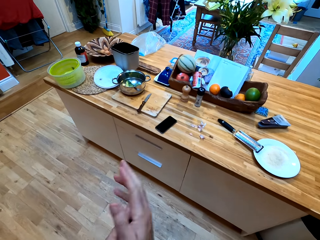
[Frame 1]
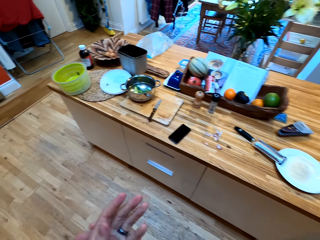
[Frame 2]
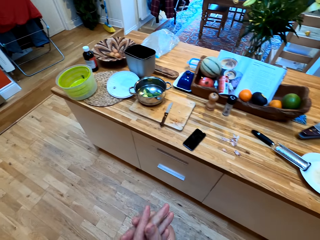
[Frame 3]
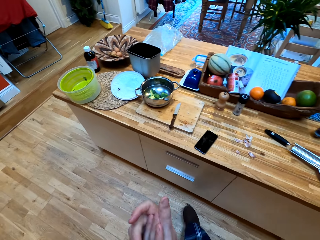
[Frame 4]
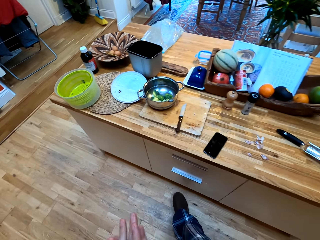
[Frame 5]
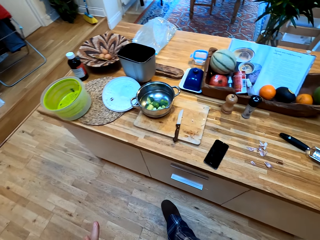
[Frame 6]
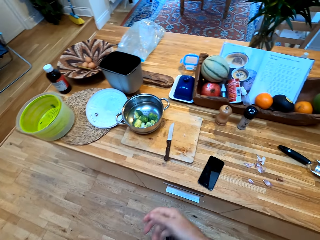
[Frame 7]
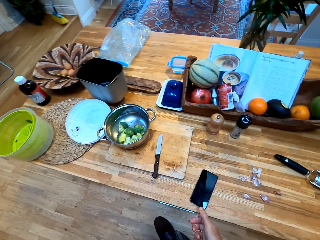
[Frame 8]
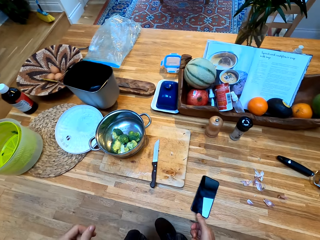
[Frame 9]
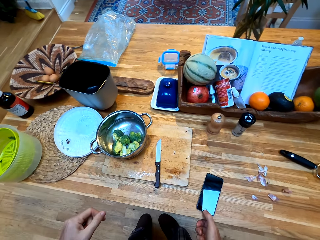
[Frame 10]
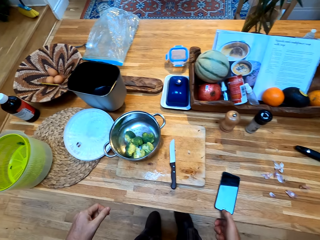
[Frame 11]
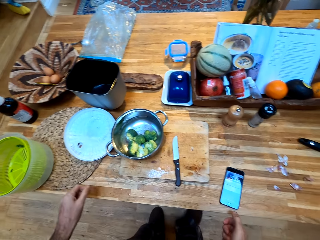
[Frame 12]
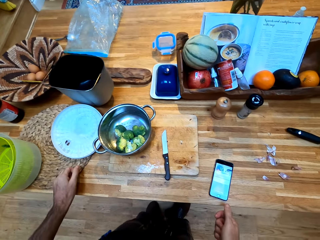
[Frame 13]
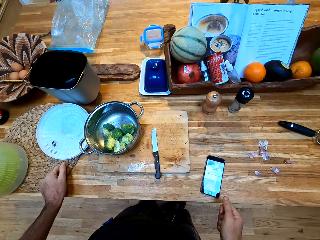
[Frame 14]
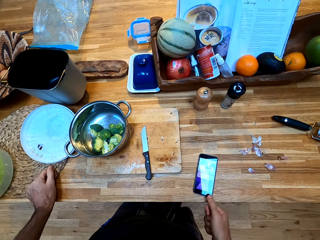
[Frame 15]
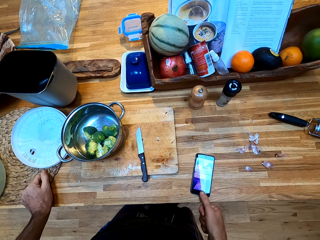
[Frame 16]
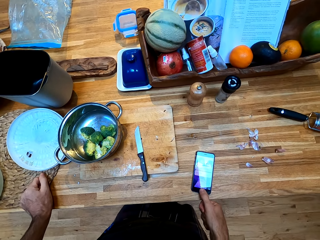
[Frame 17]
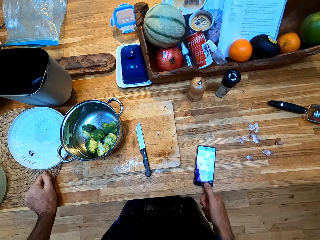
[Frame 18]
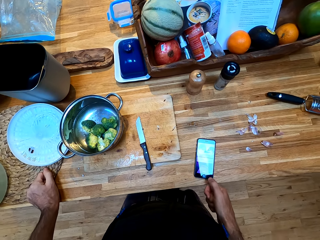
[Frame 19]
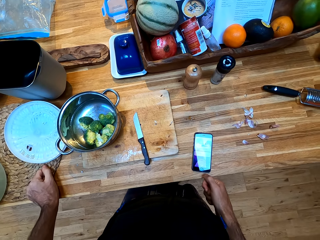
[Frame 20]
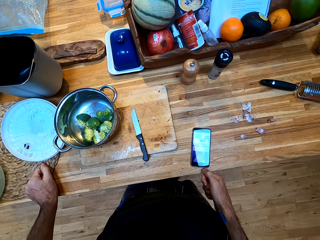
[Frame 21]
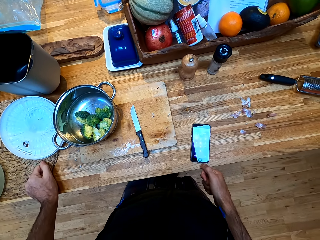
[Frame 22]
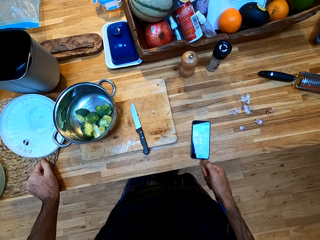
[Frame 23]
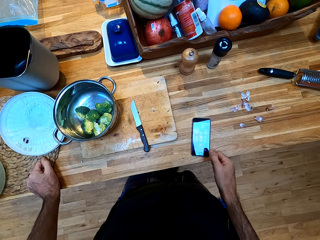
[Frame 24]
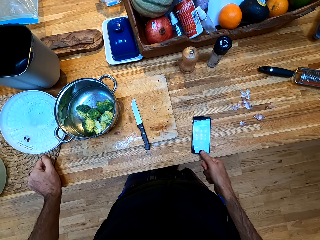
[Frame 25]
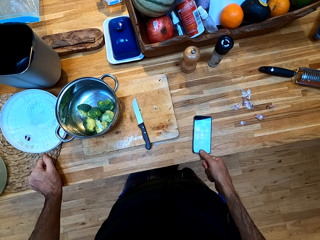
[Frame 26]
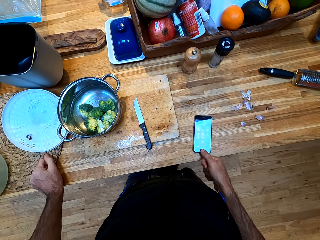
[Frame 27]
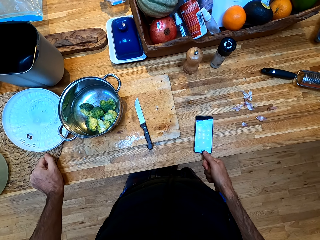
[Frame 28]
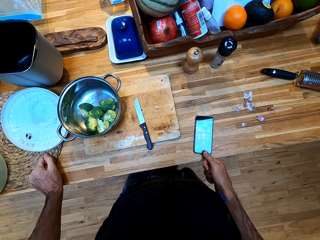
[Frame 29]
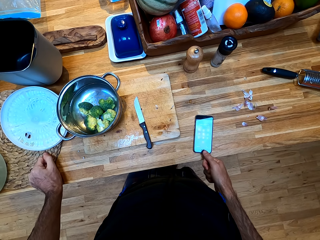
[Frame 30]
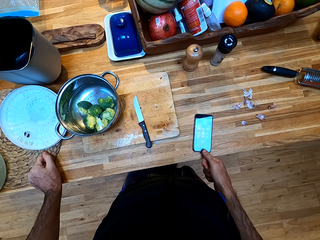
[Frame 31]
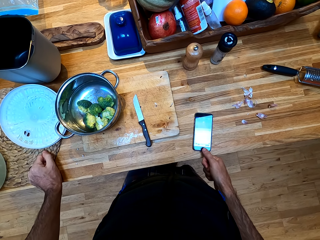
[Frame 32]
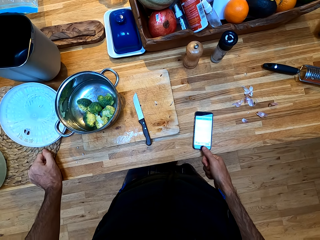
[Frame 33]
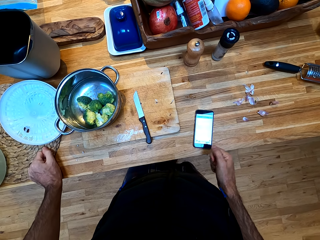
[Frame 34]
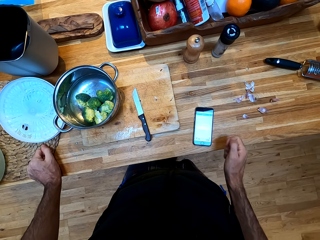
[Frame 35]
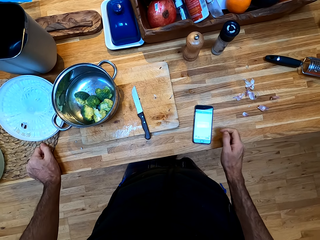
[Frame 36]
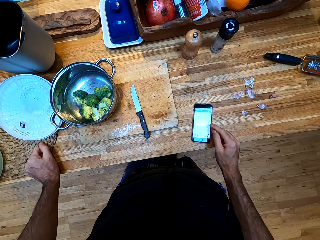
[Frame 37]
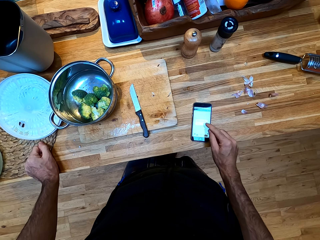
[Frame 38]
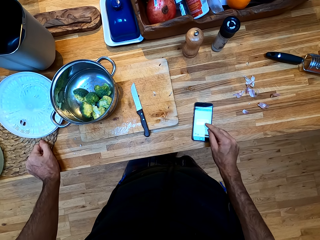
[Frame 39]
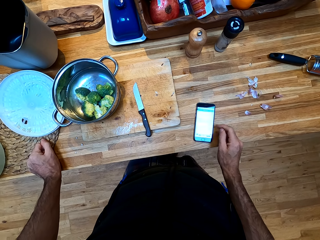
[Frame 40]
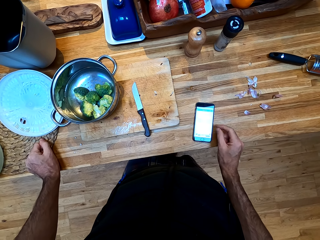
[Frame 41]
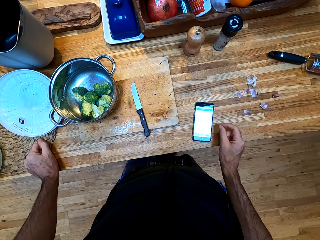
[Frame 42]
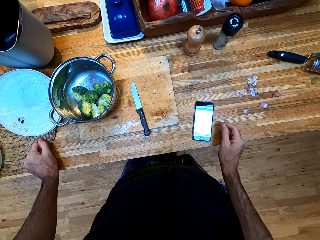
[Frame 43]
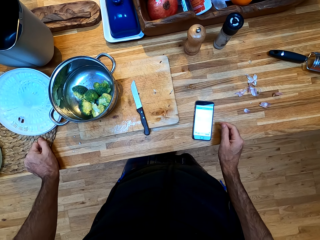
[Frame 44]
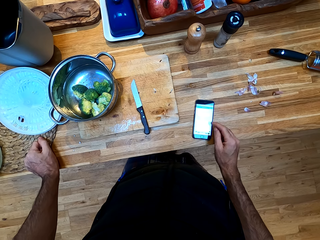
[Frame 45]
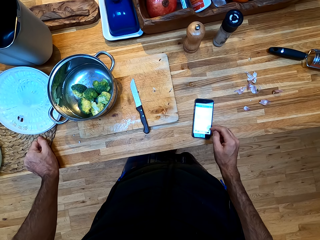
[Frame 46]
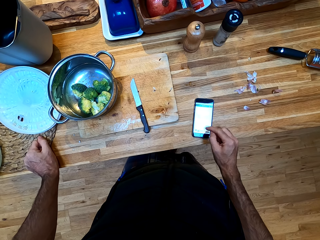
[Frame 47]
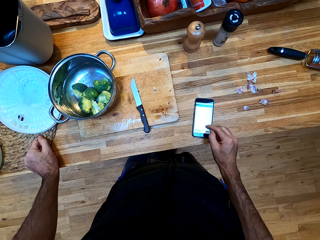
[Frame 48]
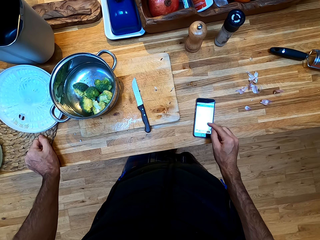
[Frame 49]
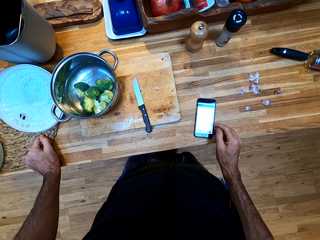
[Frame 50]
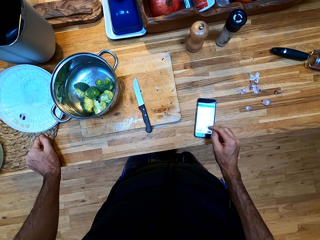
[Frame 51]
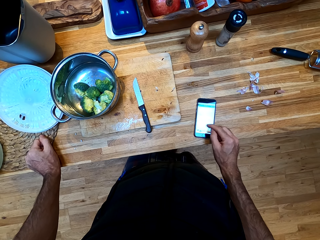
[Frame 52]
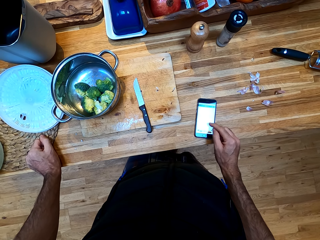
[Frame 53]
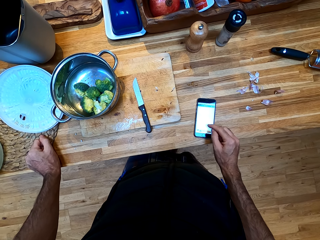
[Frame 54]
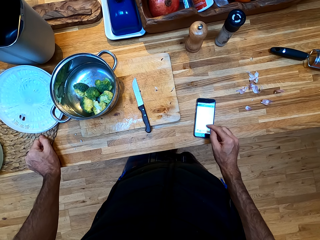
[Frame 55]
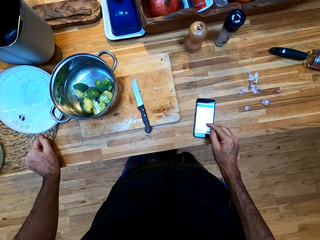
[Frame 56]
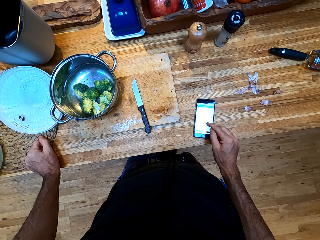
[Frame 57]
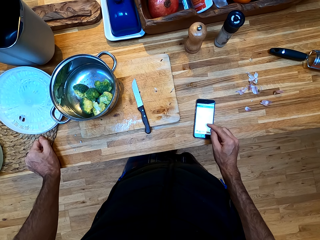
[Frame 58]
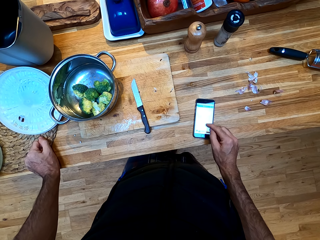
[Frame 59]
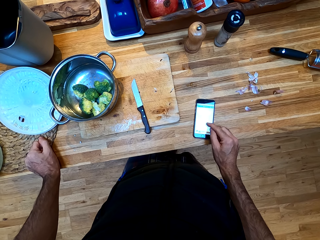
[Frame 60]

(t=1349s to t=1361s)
The camera wearer rubs his hands. He operates a mobile phone on the counter.

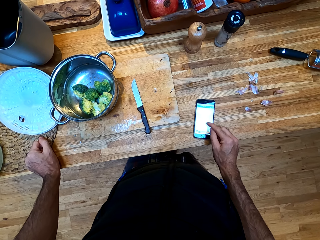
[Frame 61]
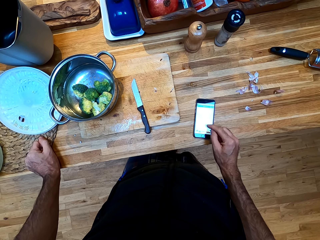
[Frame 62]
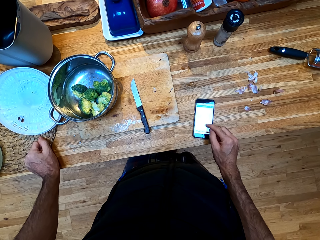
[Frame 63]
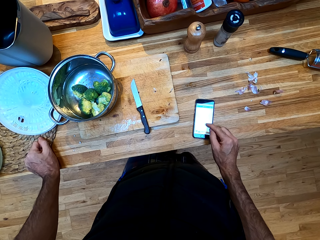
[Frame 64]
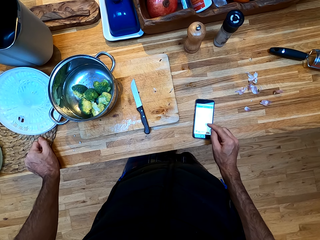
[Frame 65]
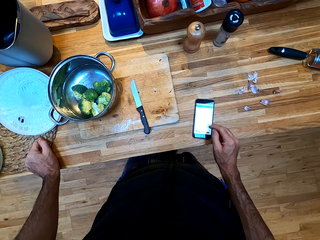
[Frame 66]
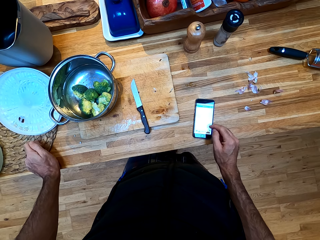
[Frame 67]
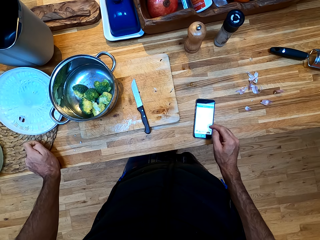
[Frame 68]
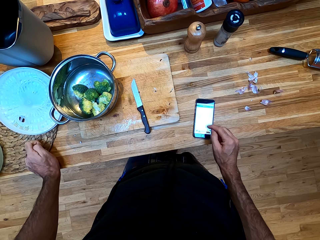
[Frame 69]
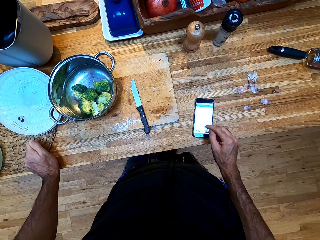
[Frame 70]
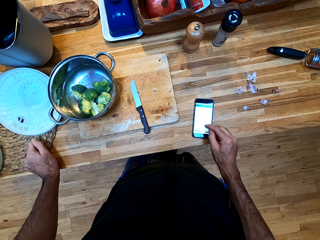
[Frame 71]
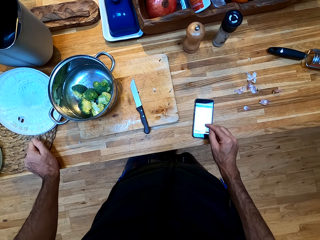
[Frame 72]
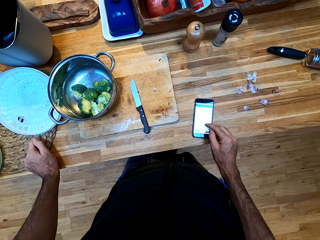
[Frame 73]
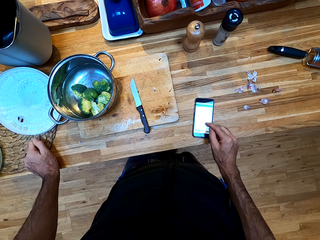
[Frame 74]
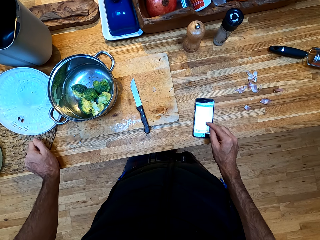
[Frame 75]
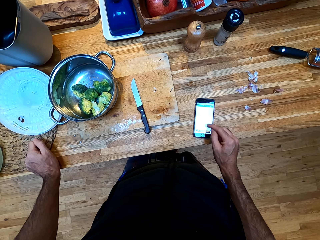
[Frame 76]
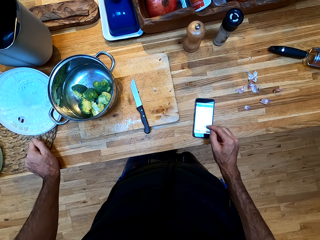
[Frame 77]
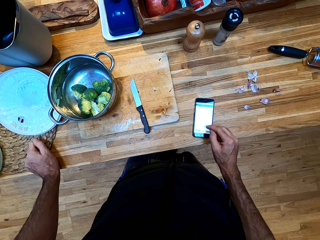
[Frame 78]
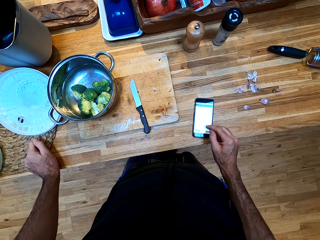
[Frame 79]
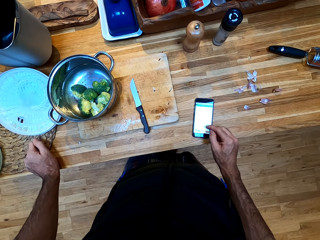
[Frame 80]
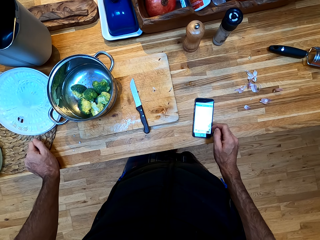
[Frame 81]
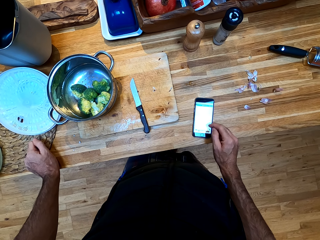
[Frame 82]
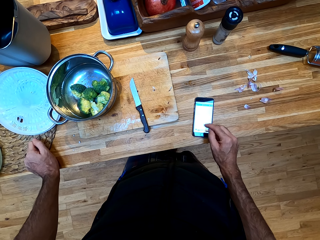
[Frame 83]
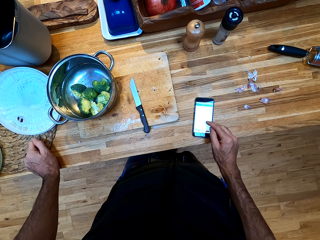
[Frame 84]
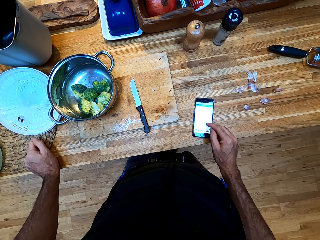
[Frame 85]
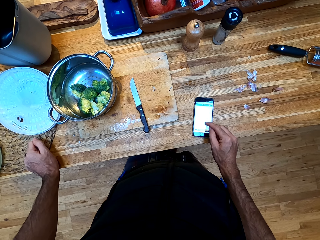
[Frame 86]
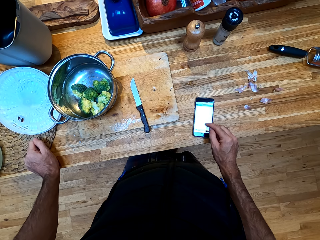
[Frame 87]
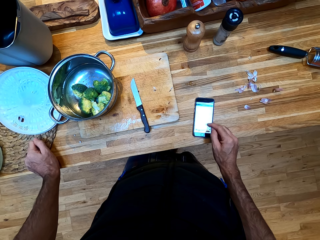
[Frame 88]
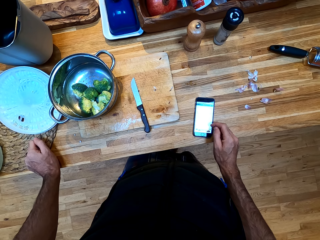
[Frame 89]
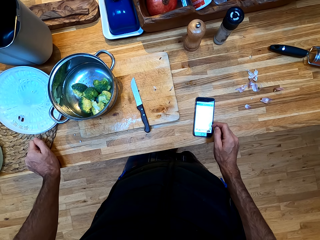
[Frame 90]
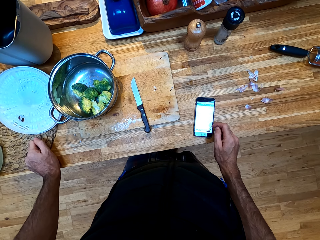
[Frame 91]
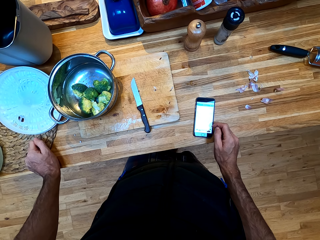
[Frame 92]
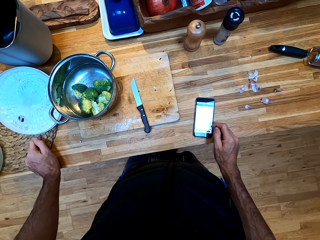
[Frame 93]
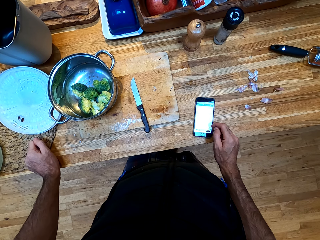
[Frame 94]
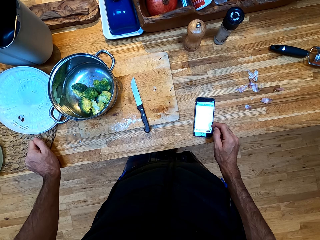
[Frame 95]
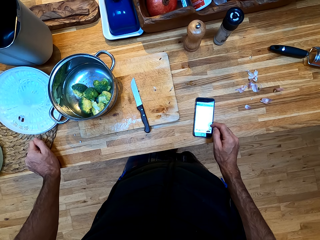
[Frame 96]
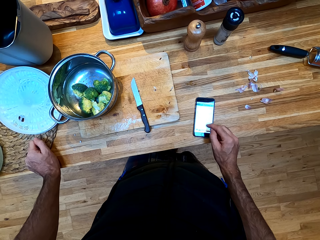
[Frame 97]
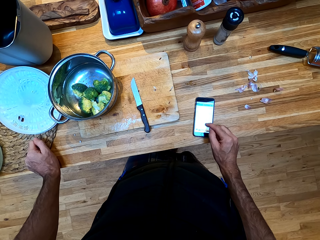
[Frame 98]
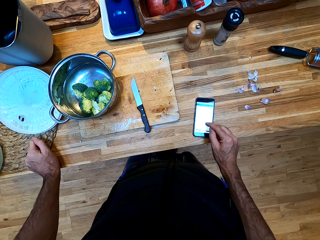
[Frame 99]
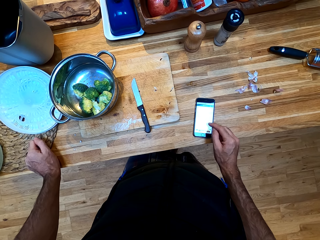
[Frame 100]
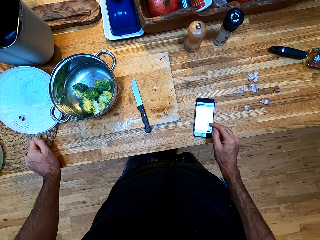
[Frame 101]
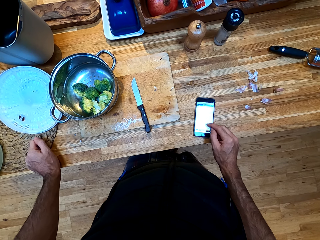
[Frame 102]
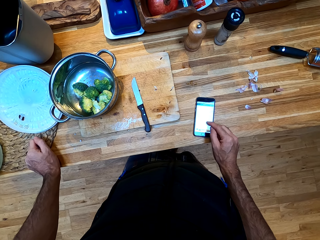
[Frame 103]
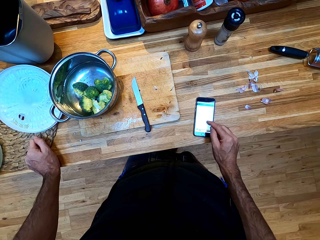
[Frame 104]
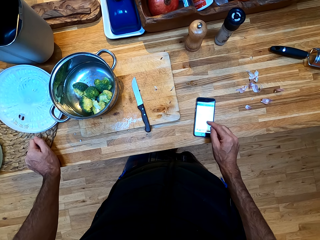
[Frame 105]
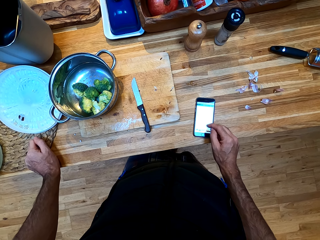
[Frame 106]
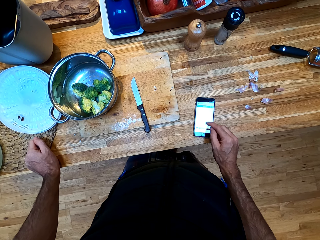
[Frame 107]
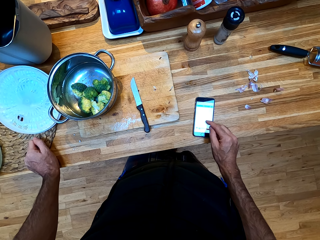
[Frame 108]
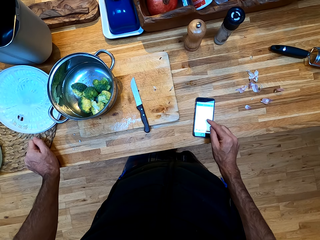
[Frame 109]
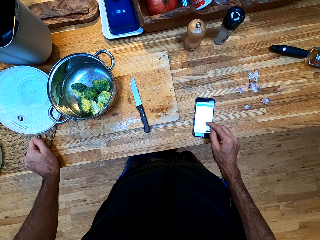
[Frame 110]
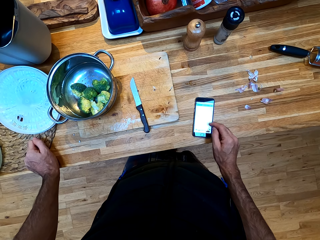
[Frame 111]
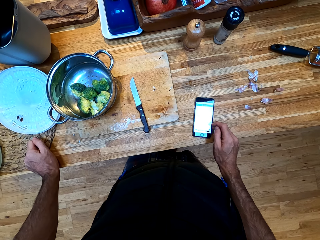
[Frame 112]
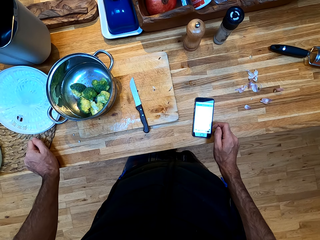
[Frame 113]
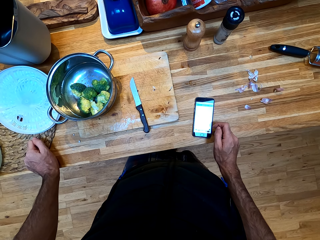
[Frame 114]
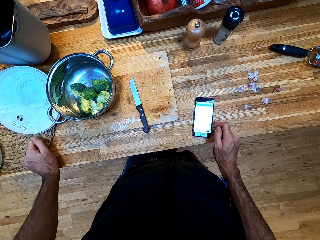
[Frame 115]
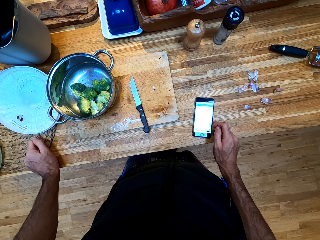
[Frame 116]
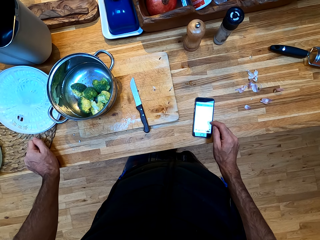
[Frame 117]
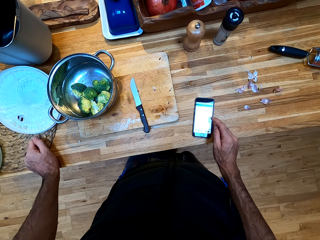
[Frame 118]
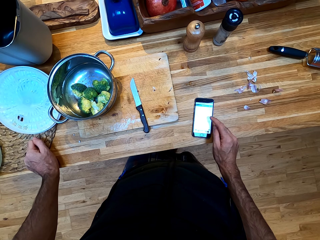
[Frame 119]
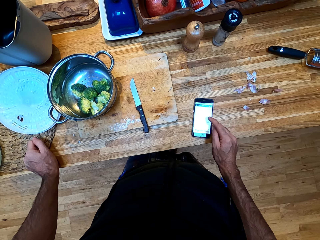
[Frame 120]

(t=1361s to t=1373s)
The camera wearer looks around a kitchen. They operate a mobile phone. They look around the kitchen.
